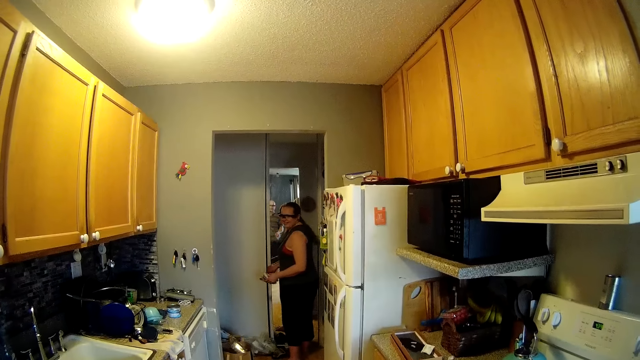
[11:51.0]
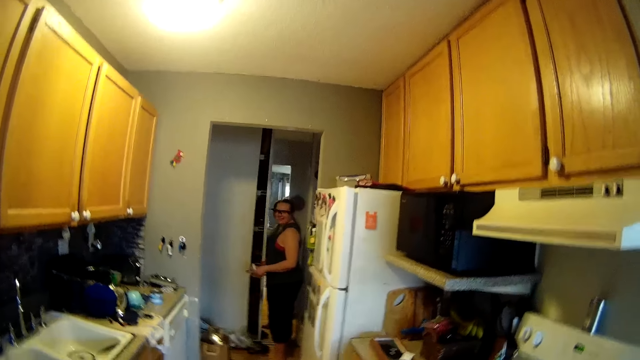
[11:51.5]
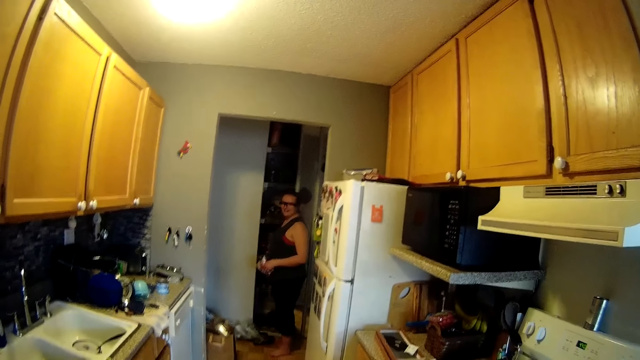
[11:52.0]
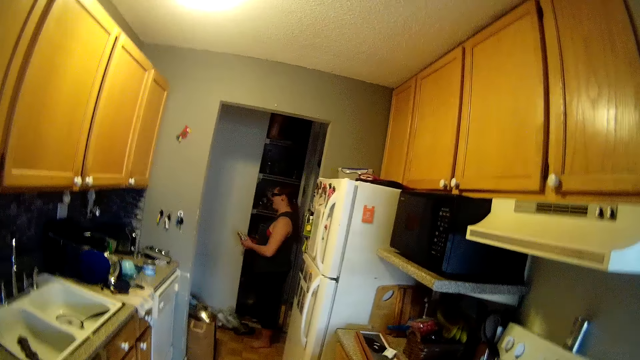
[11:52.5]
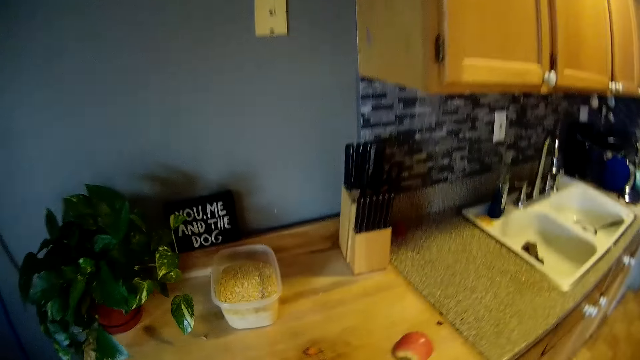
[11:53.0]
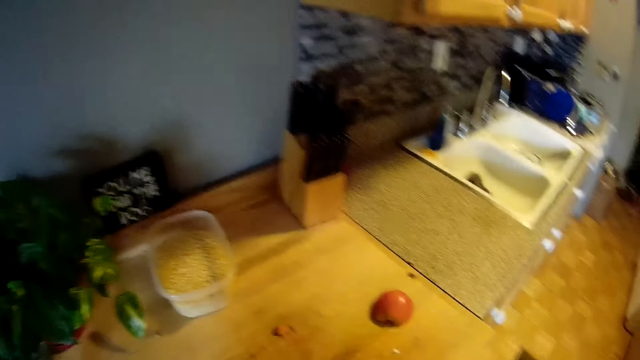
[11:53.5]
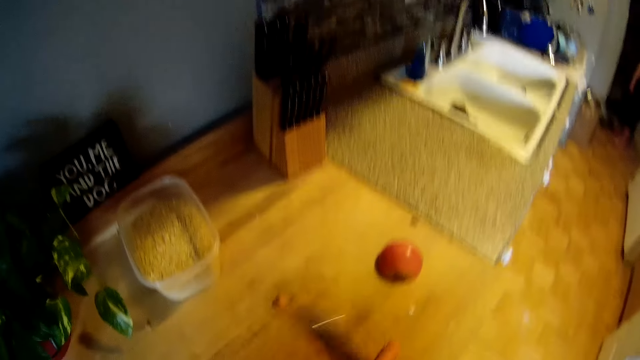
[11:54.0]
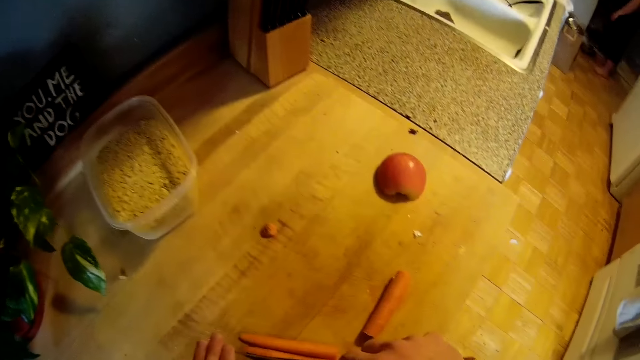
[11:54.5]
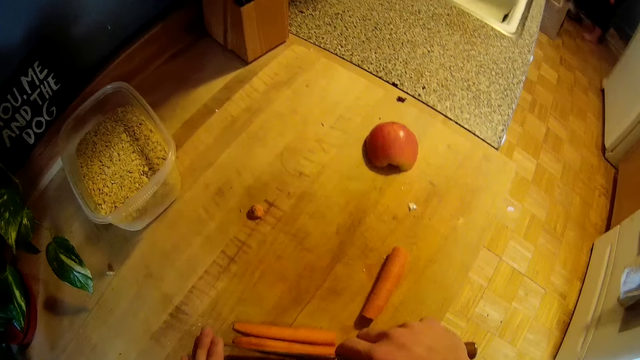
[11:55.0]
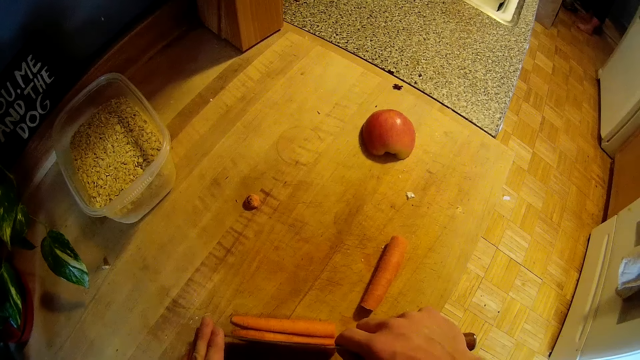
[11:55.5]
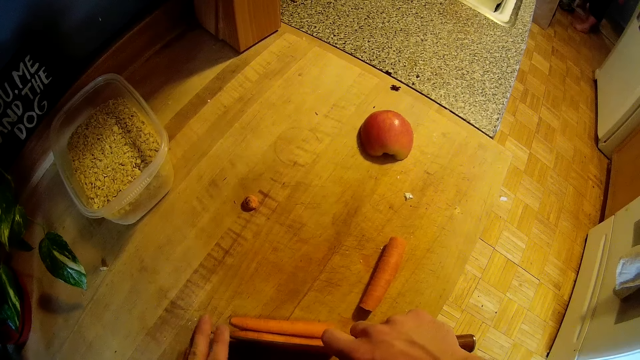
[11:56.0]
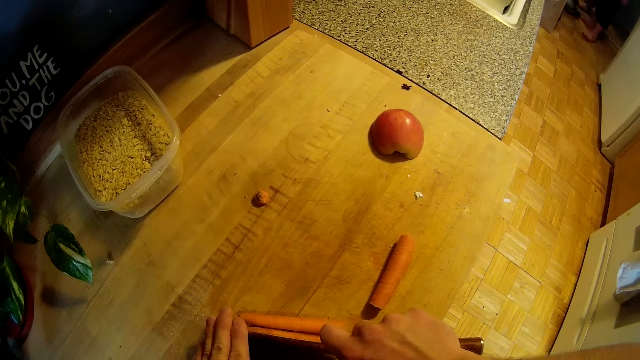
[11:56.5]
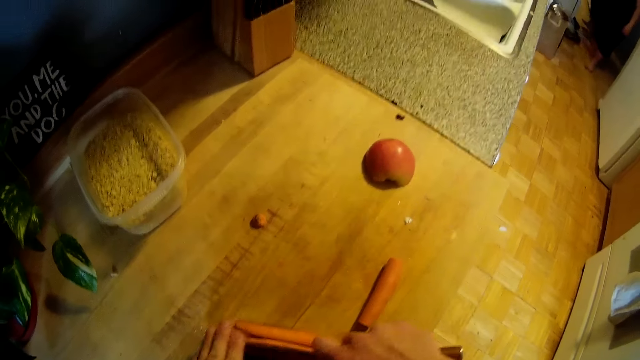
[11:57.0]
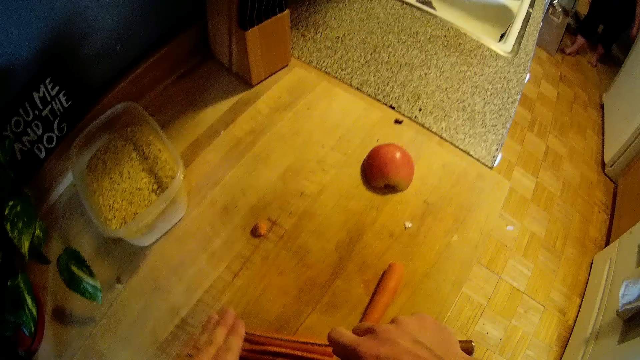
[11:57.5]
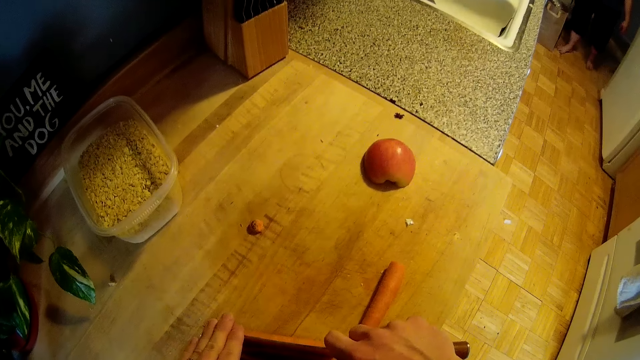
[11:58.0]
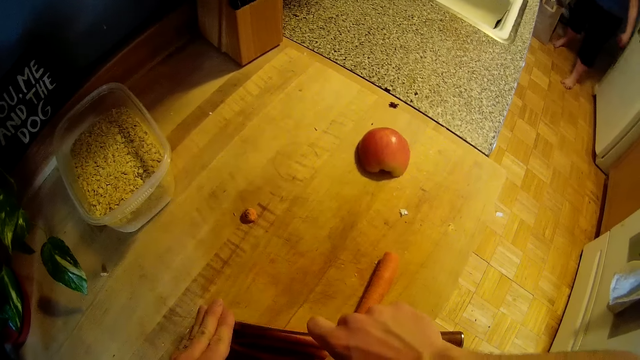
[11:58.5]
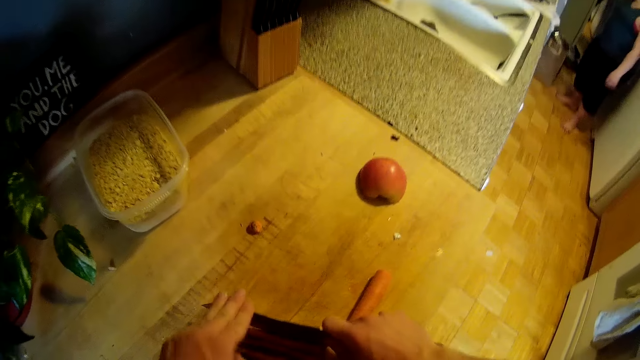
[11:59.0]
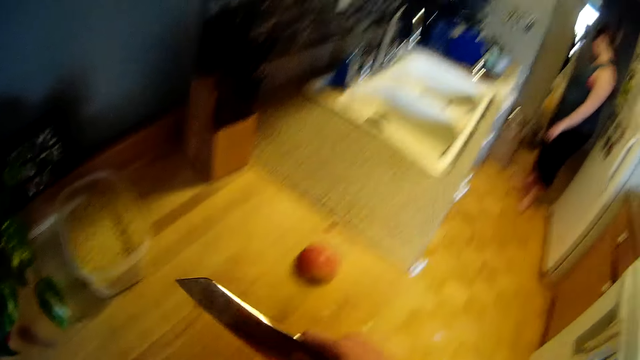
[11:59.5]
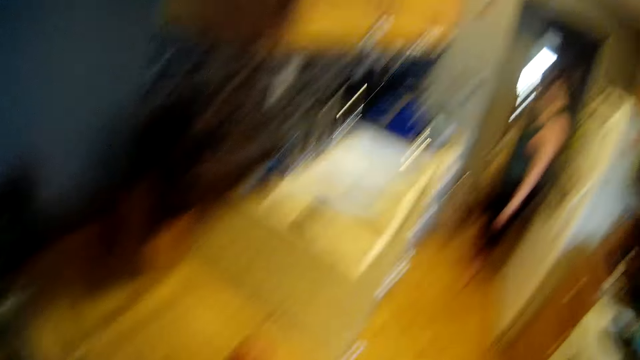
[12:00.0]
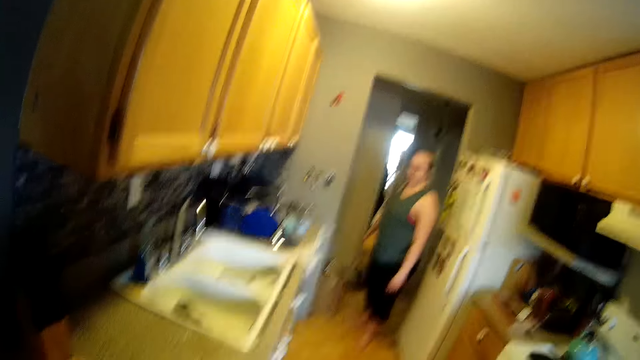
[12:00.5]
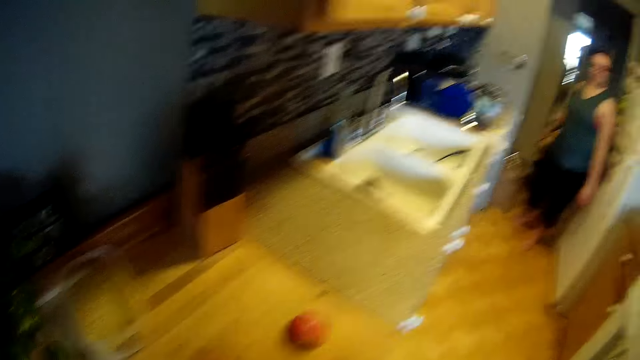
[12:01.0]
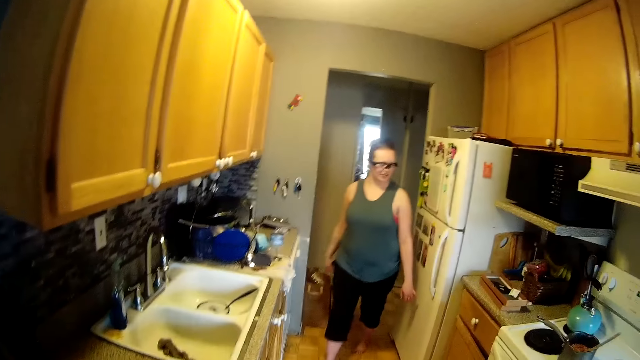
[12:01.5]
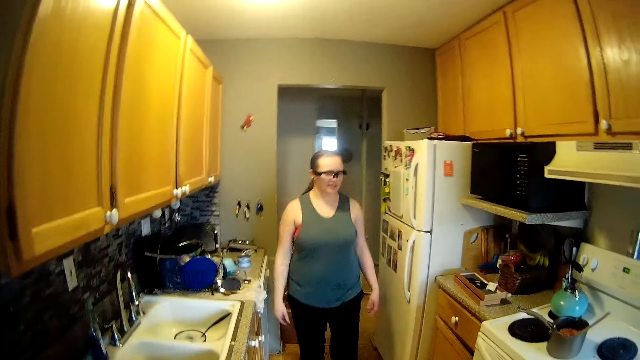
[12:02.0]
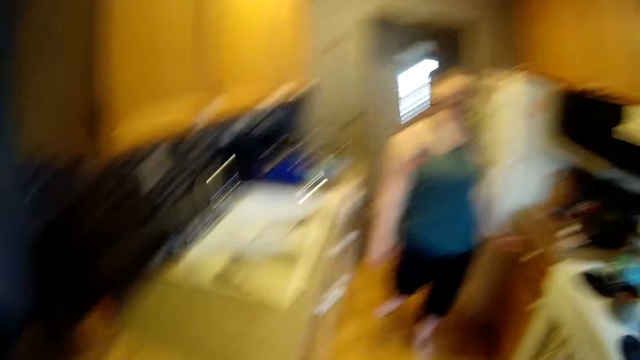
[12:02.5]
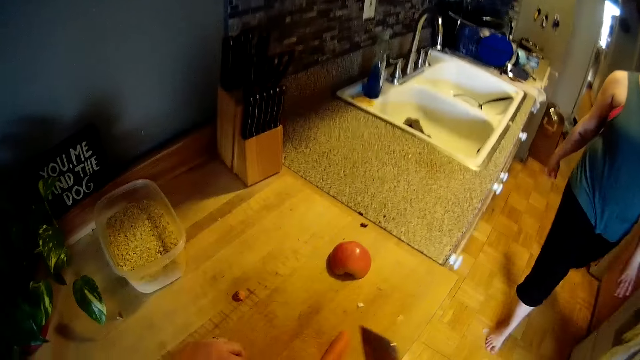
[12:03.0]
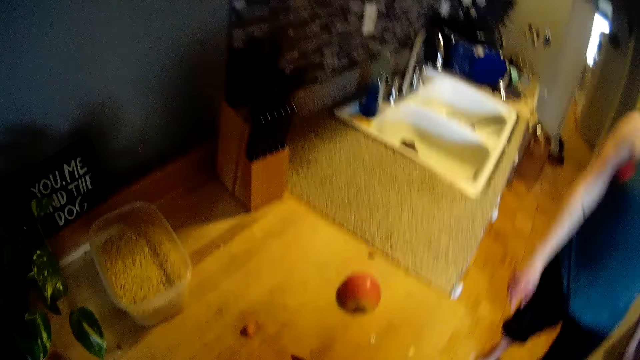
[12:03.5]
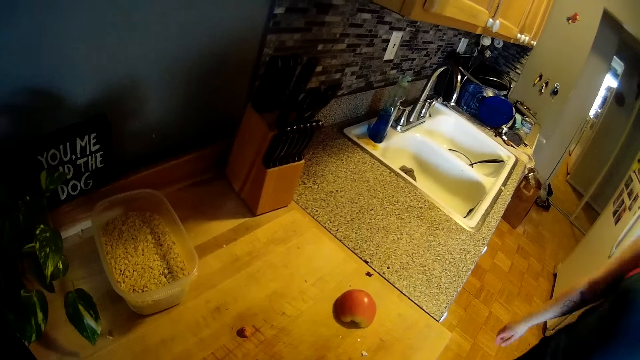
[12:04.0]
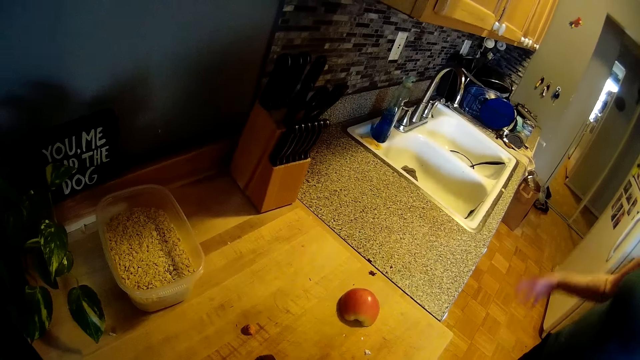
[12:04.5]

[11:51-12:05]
The woman walks in the room. The camera wearer chops the carrot with a knife in his right hand. He converses with the woman.

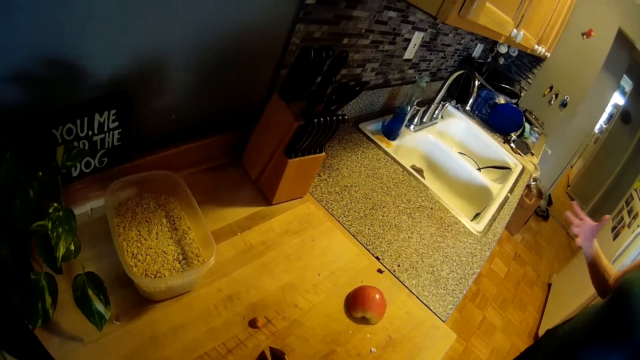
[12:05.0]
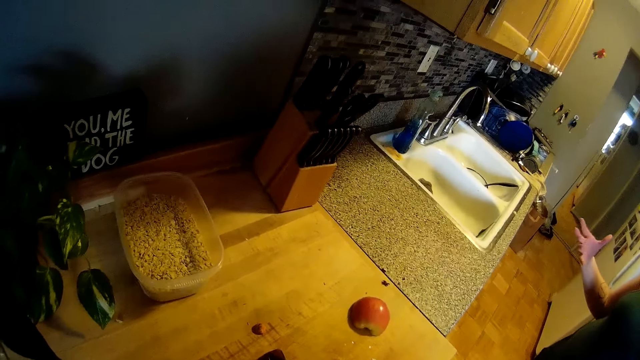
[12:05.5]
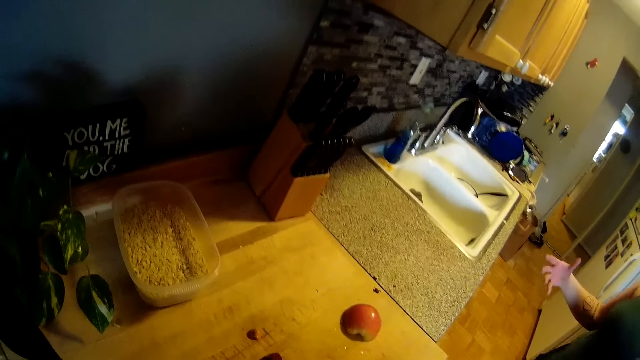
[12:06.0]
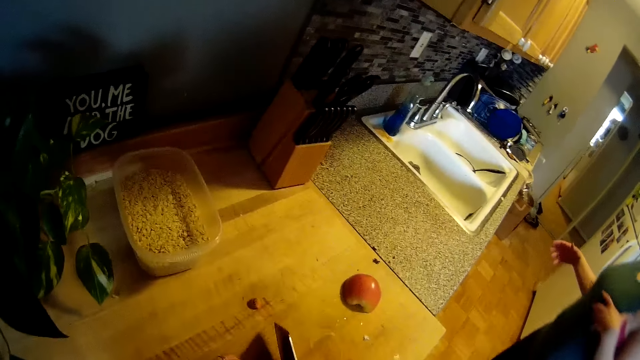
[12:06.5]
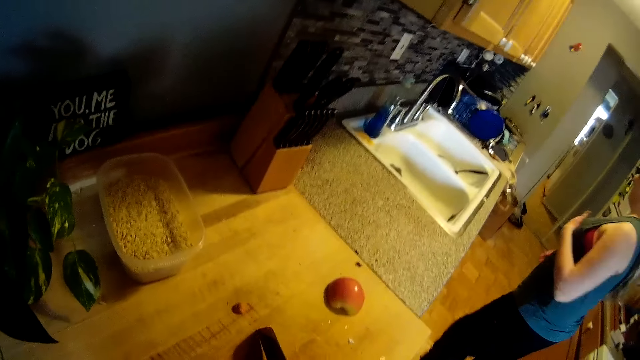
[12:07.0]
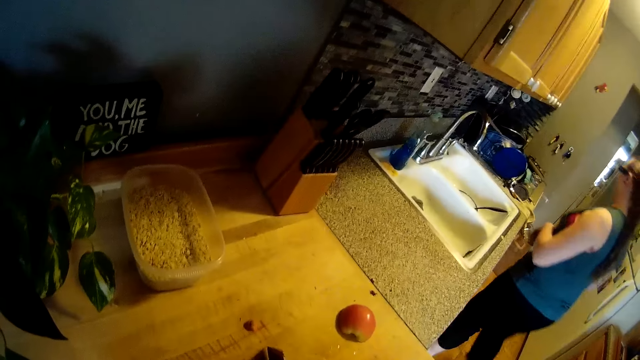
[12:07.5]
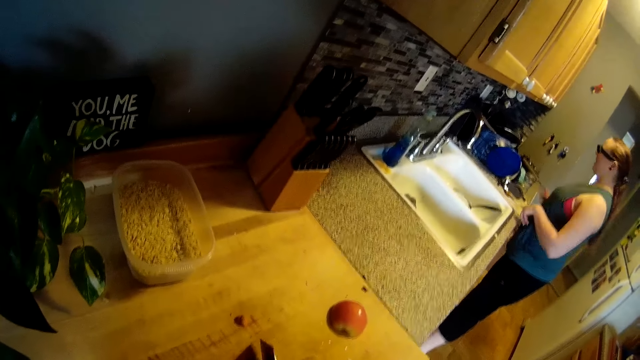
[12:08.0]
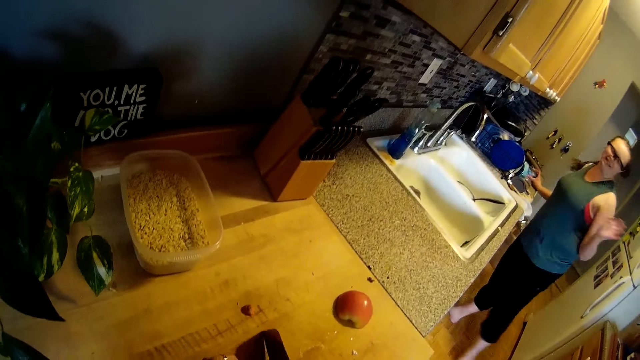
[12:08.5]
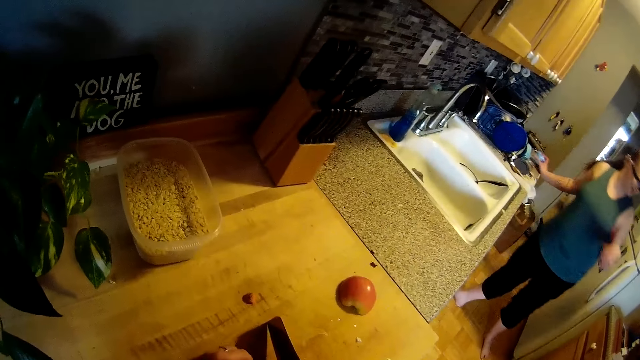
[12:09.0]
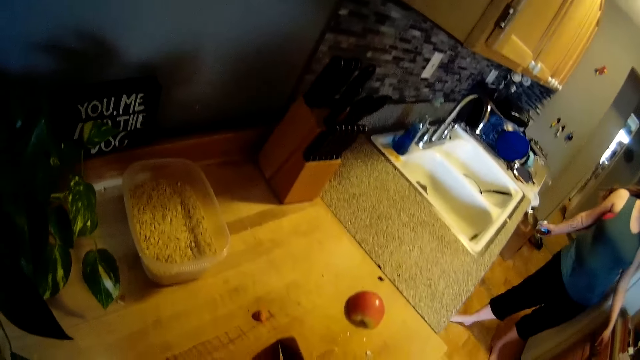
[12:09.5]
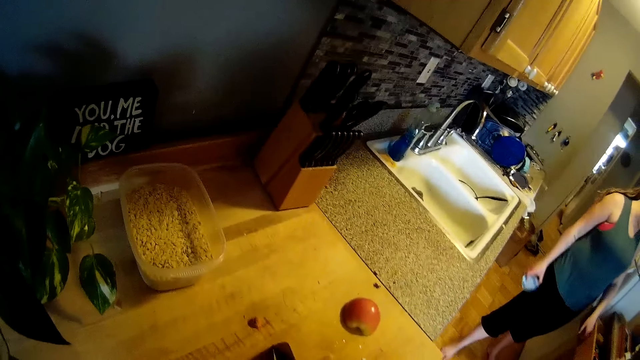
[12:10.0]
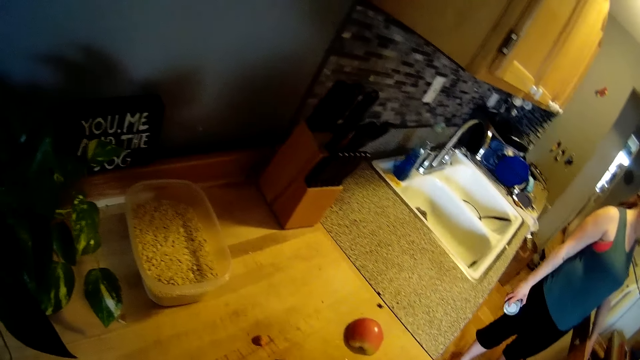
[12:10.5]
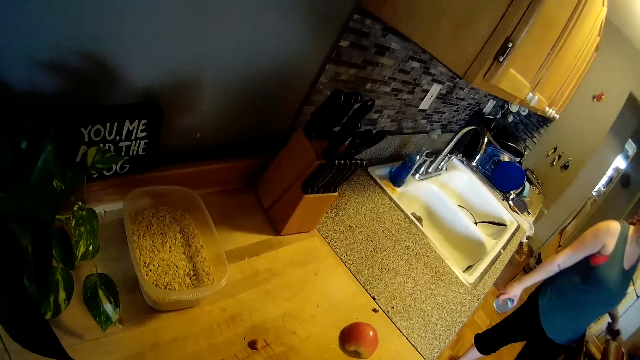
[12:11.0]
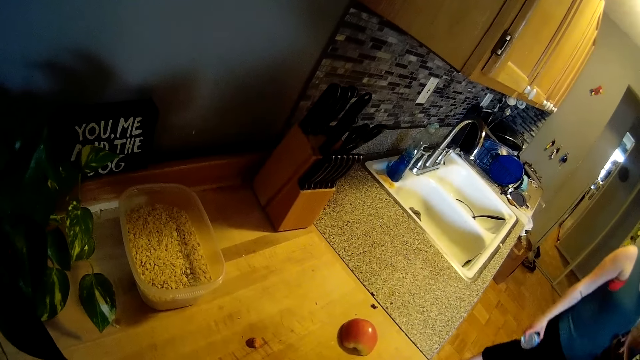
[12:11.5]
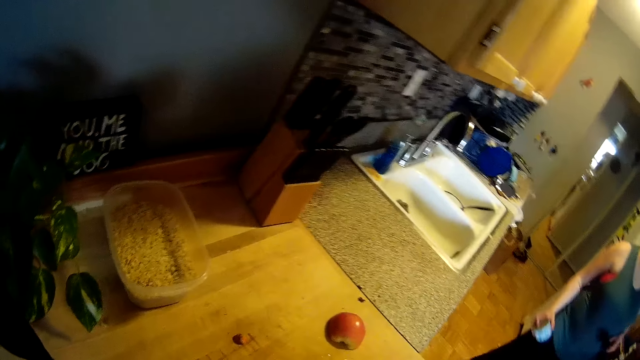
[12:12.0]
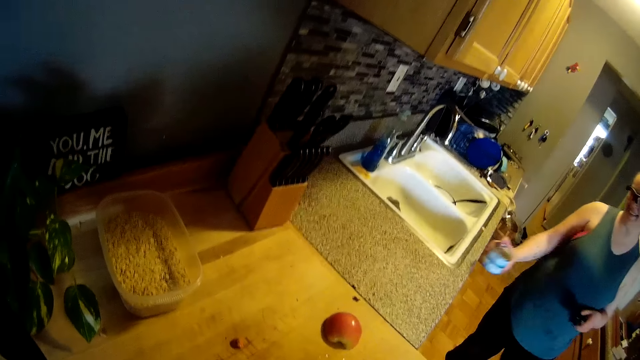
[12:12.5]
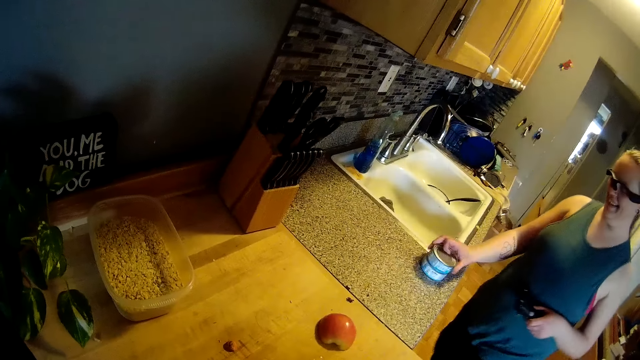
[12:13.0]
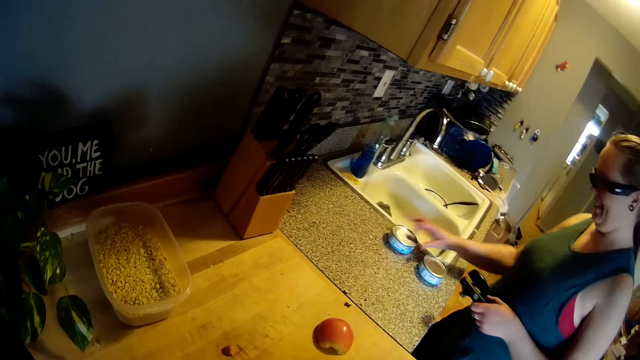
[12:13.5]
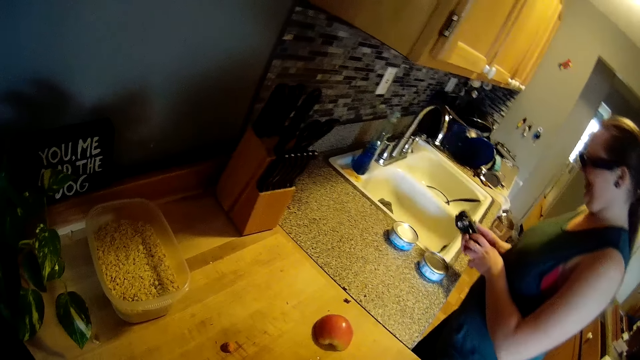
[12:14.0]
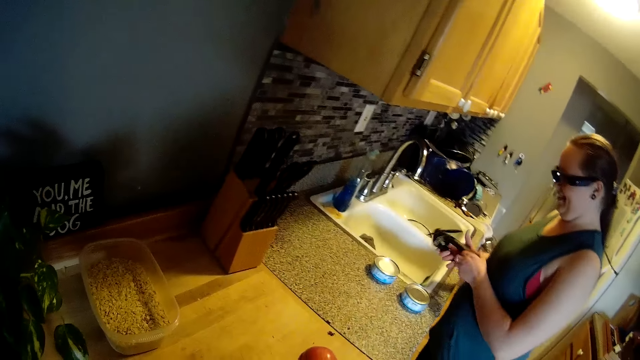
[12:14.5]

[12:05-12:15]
The woman picks up a can of tuna from the kitchen counter with her right hand. The woman drops the can of tuna on the kitchen counter with her right hand. The woman opens the container.
